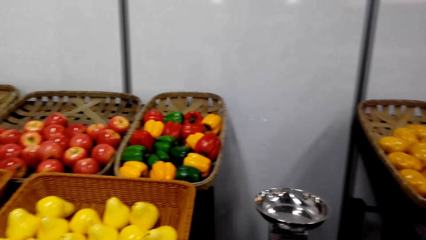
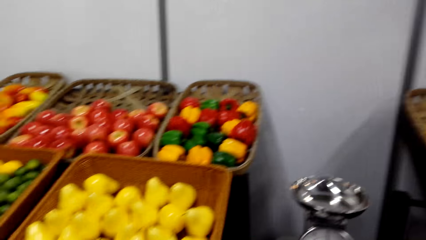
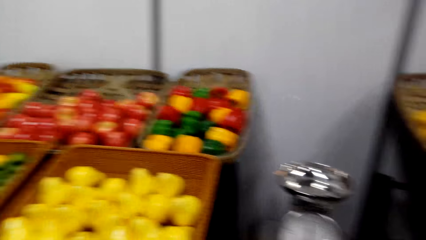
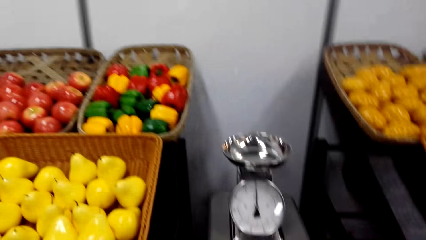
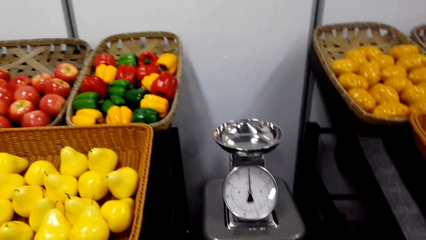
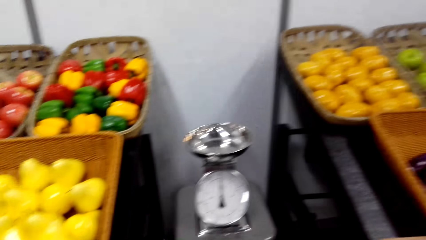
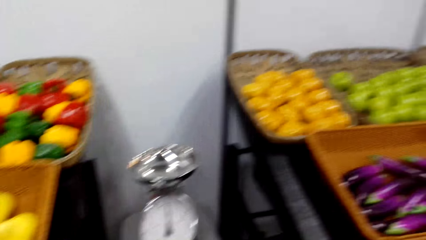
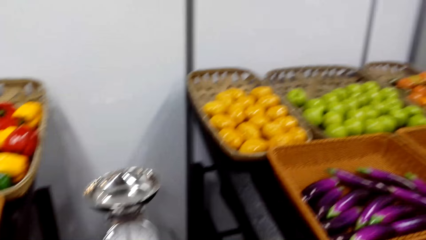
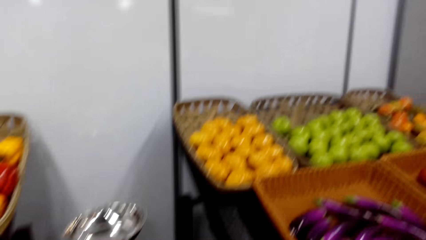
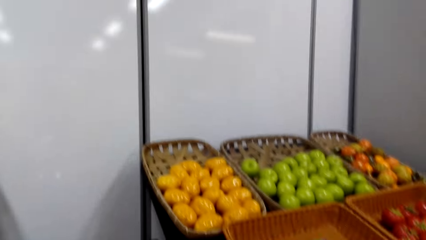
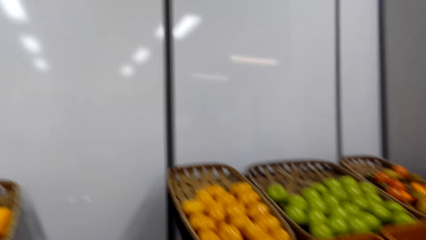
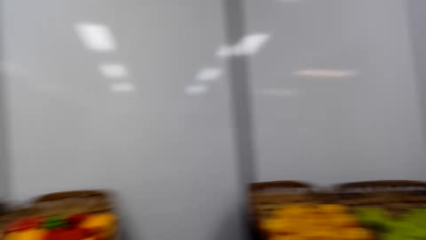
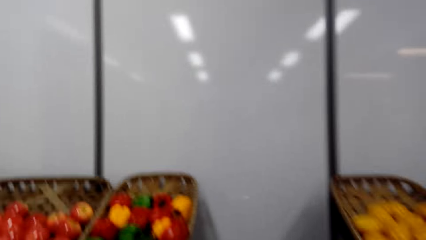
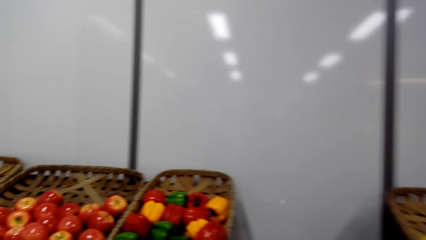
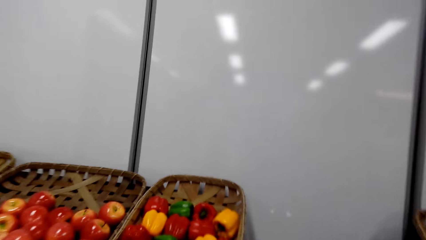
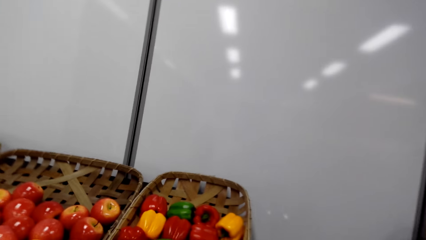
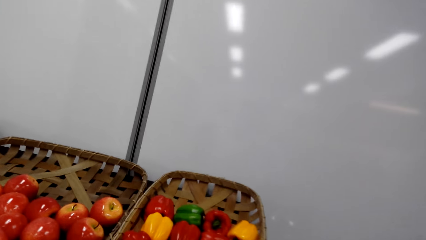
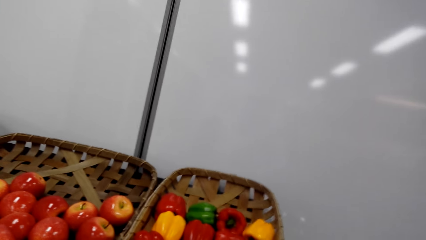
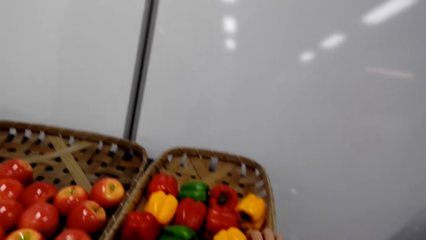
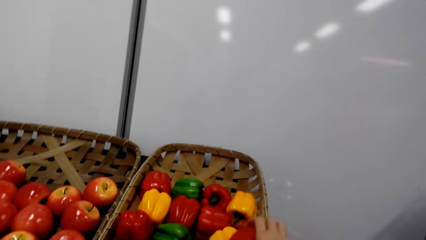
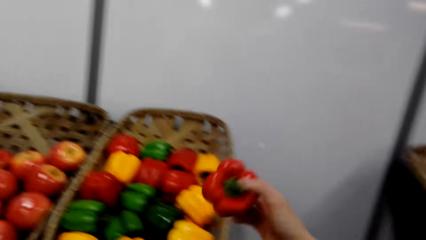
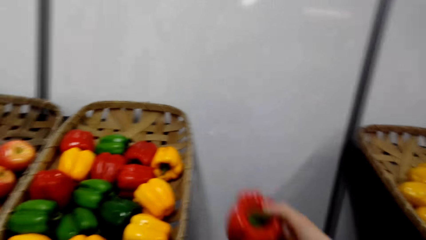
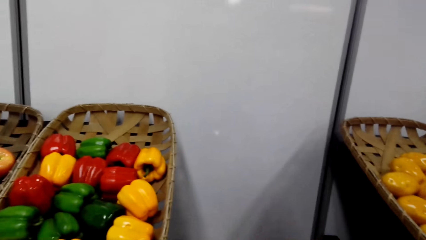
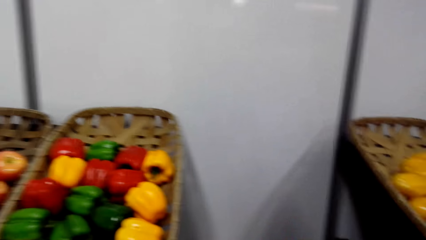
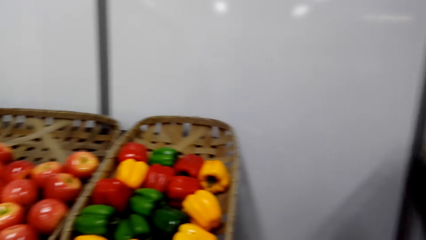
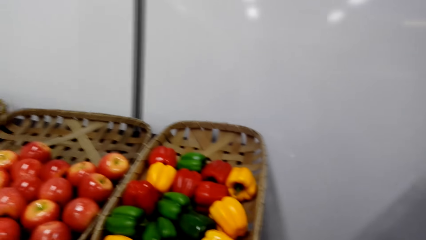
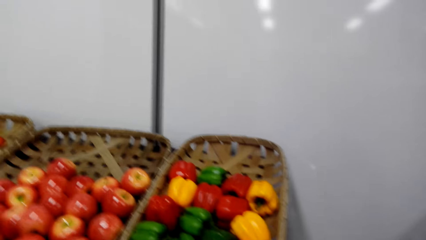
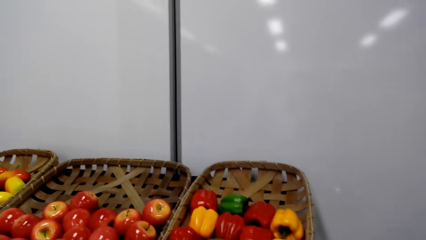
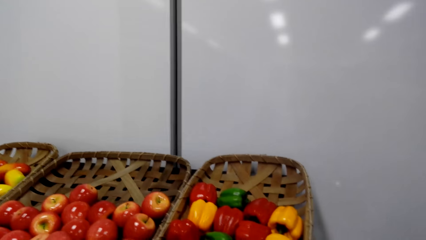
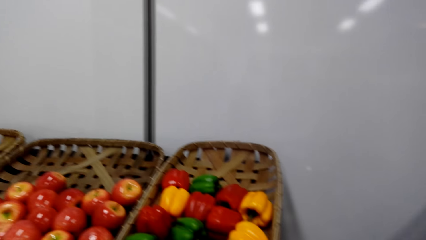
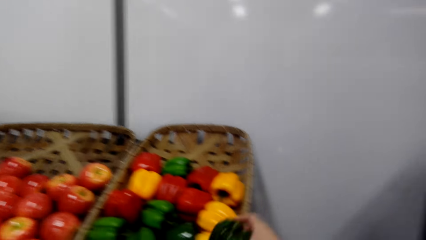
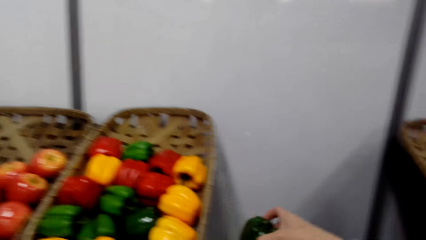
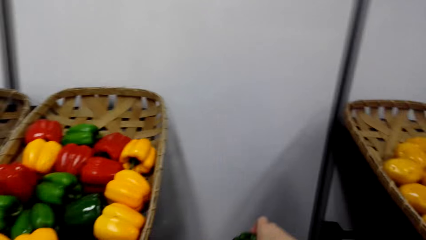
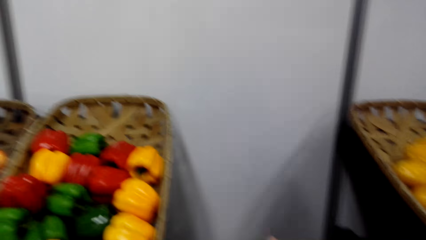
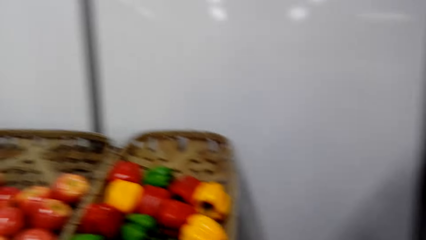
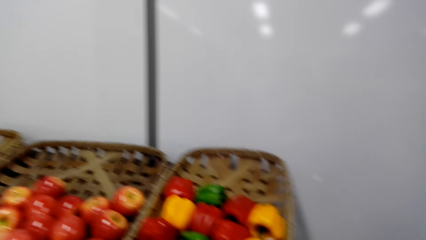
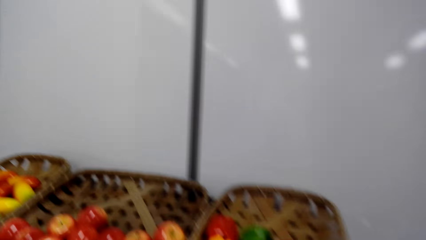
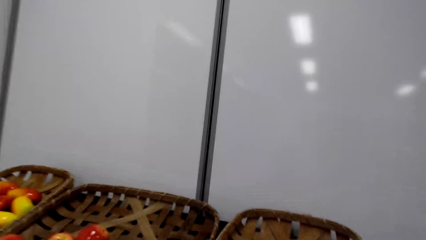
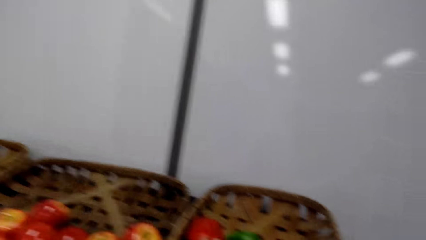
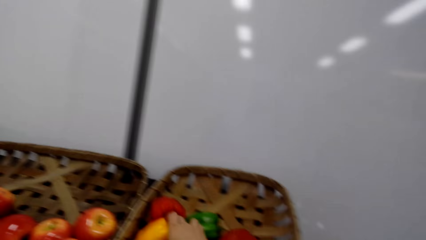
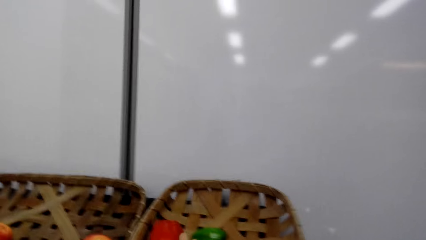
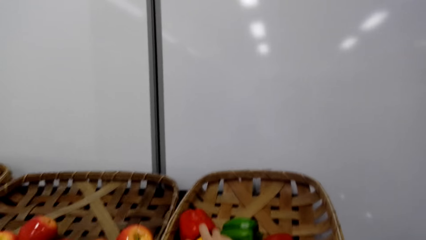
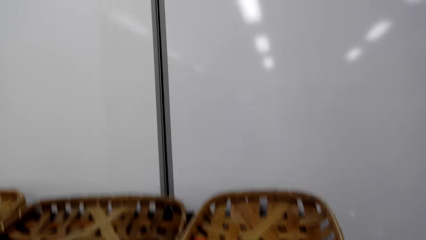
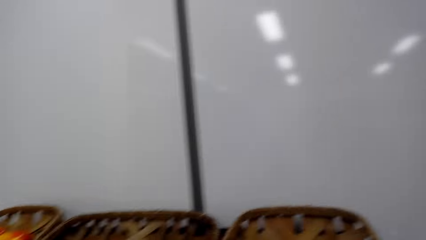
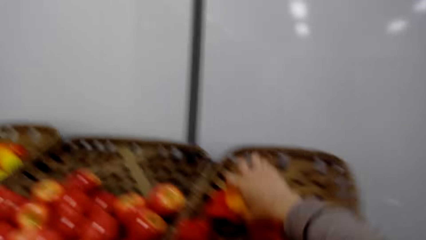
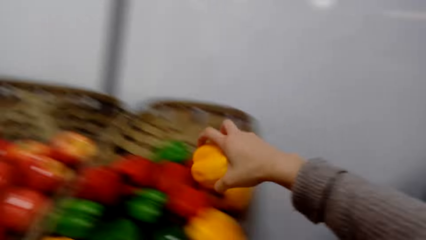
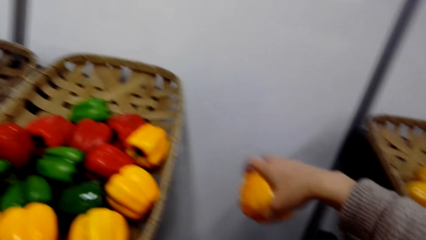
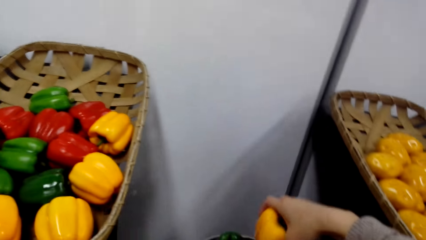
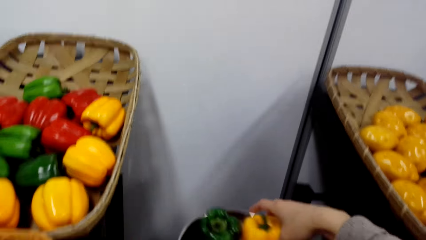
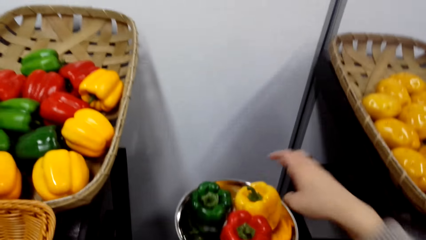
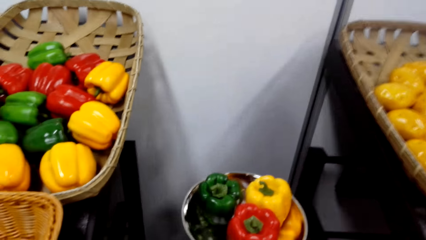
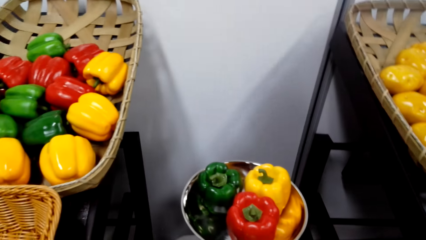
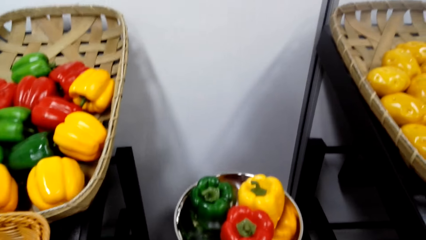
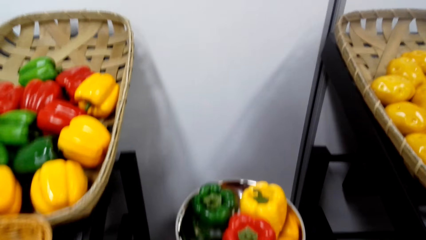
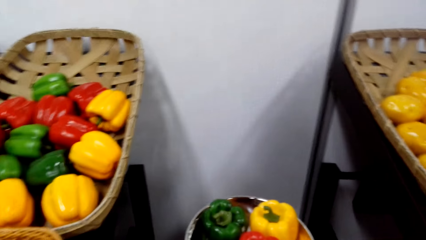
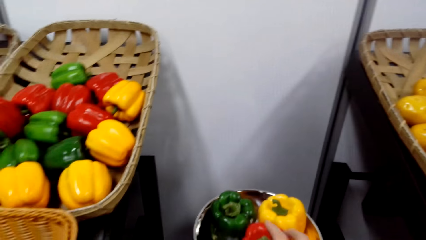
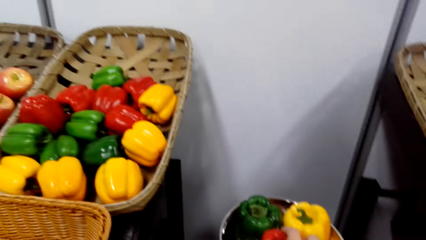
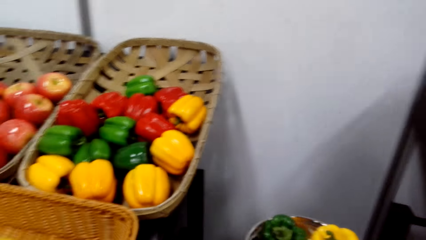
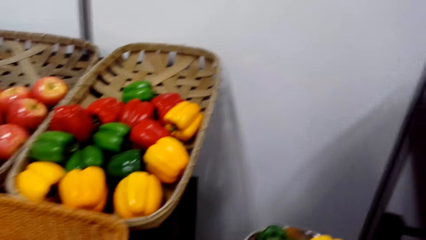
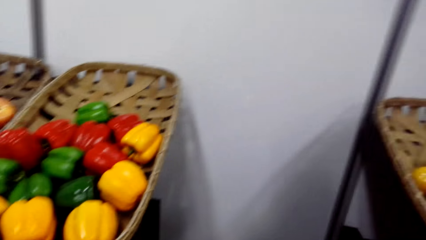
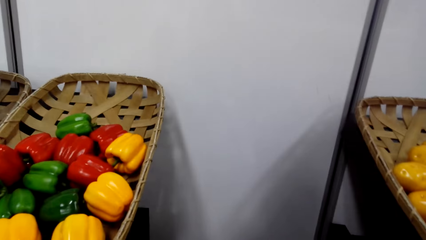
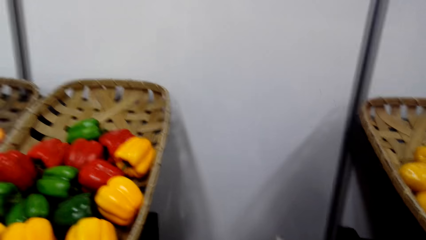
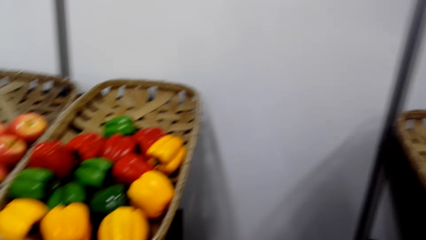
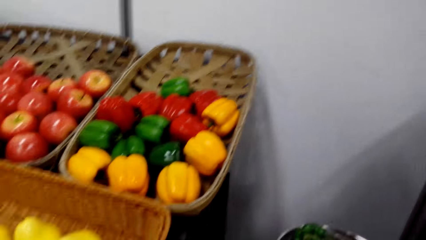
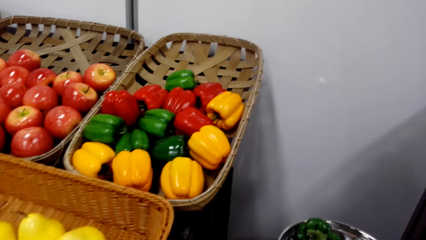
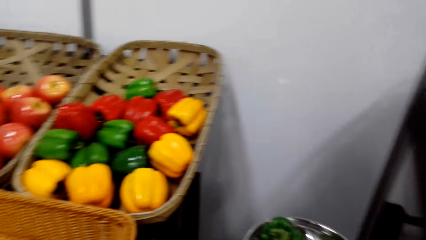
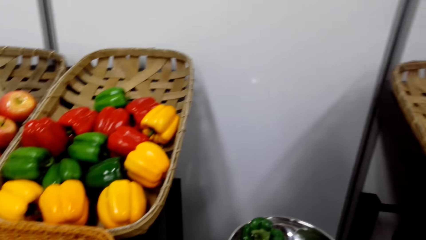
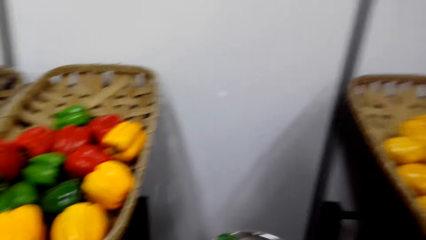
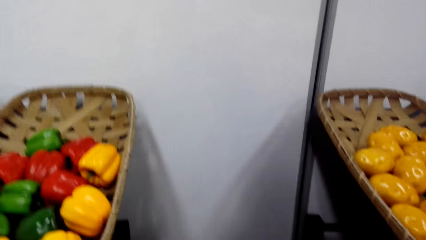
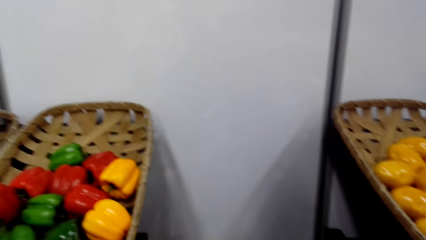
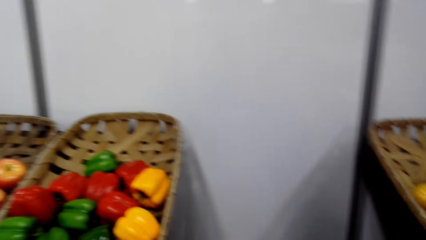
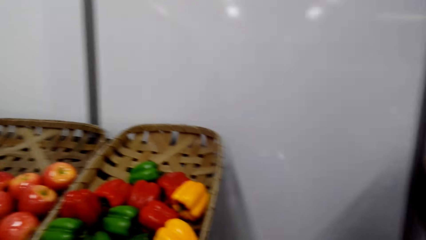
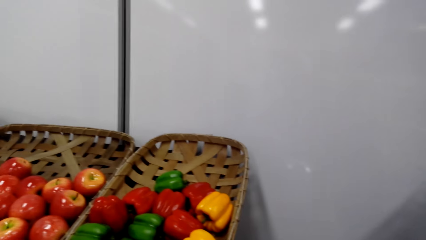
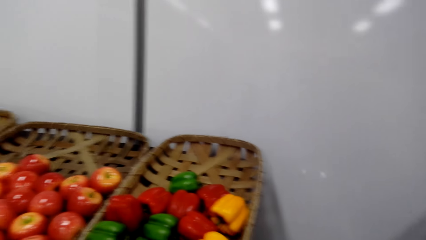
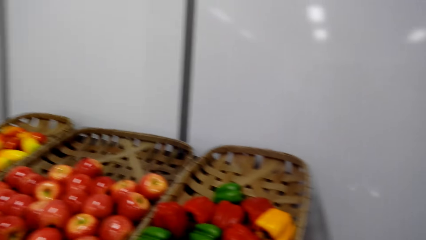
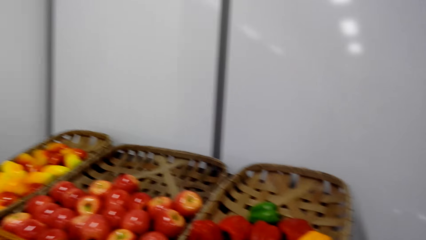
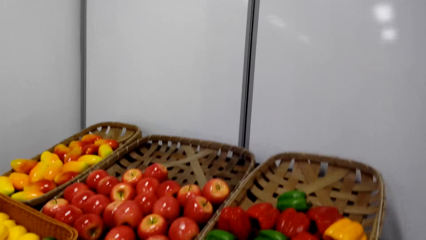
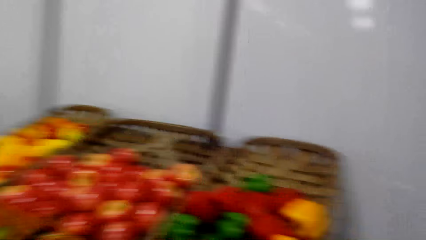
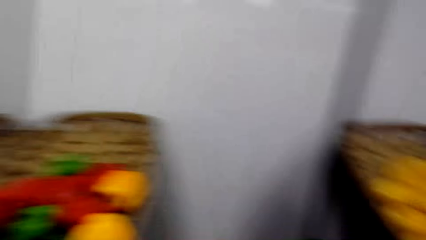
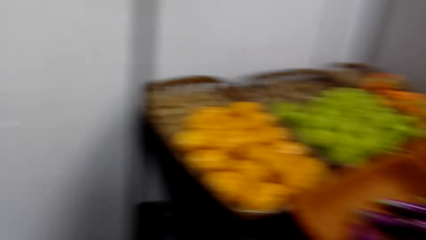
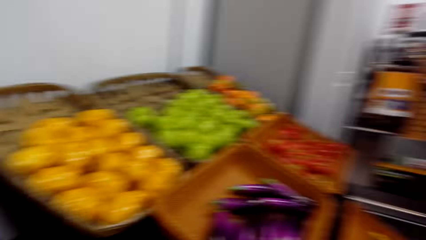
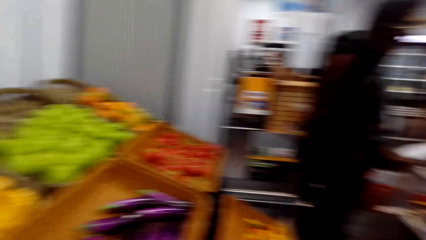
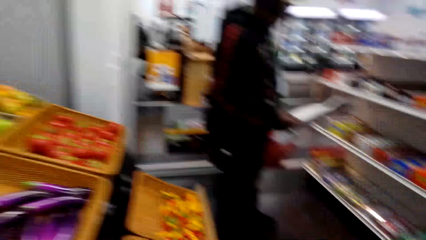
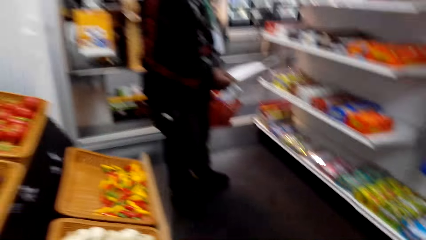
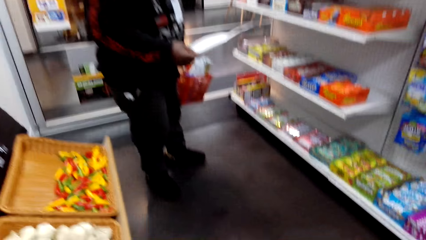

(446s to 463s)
The camera wearer picks up a capsicum or bell pepper. They are measuring the bell peppers.
